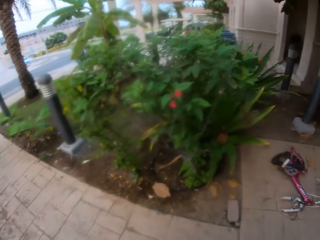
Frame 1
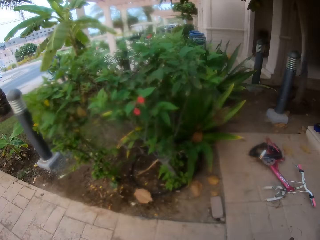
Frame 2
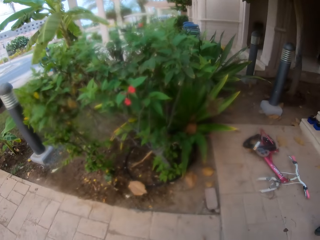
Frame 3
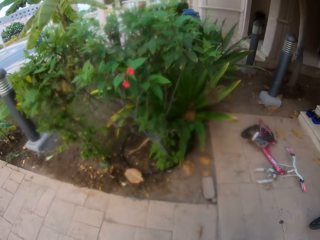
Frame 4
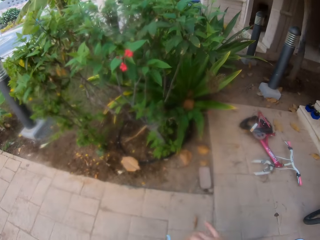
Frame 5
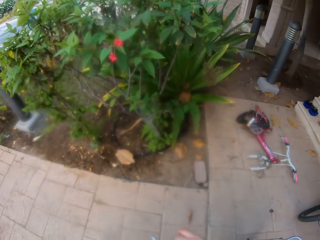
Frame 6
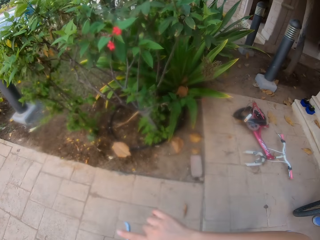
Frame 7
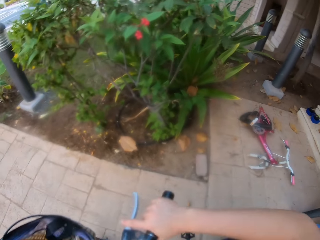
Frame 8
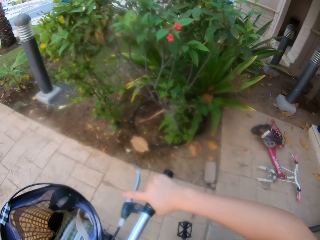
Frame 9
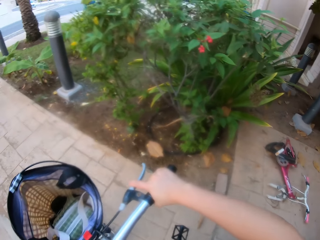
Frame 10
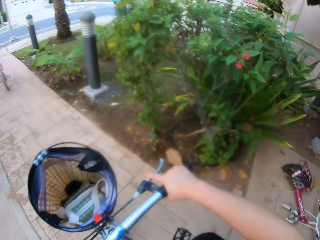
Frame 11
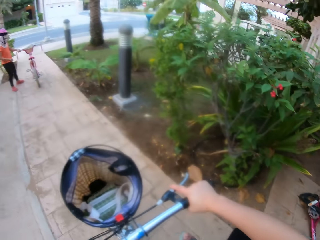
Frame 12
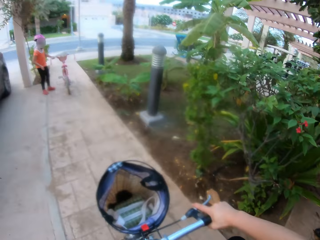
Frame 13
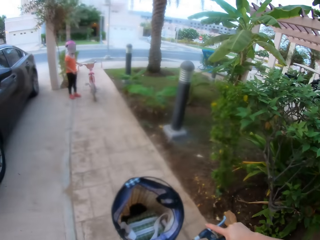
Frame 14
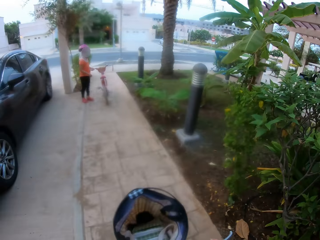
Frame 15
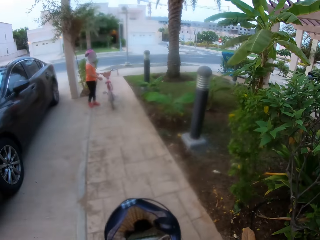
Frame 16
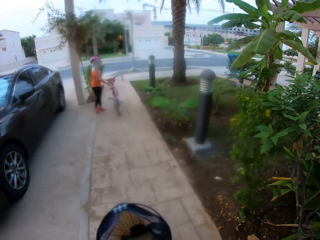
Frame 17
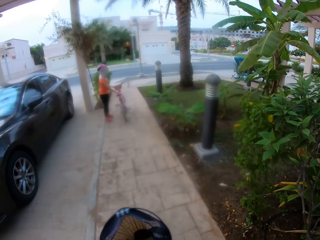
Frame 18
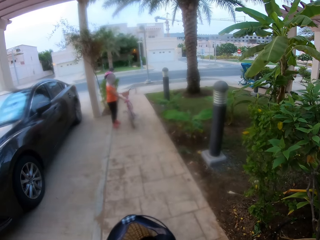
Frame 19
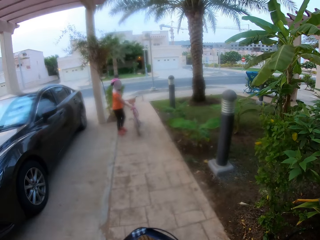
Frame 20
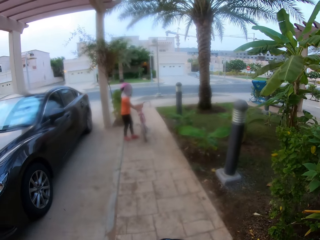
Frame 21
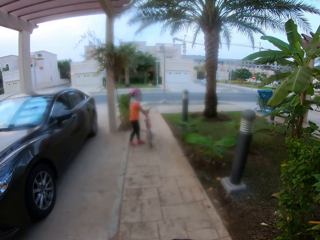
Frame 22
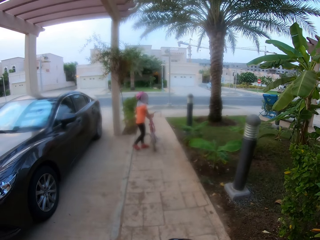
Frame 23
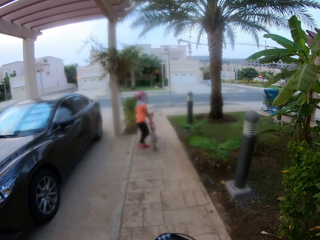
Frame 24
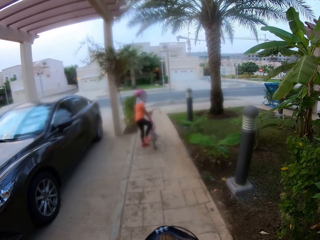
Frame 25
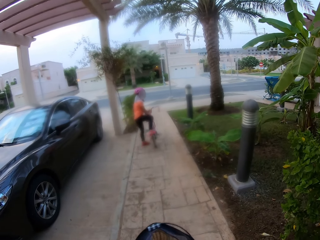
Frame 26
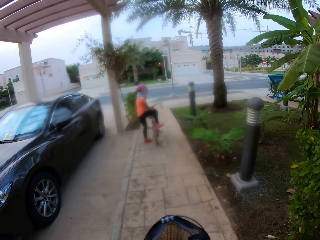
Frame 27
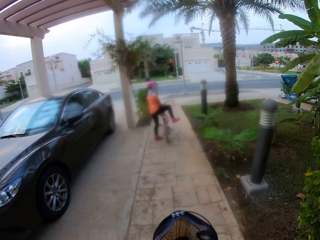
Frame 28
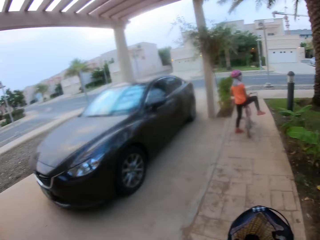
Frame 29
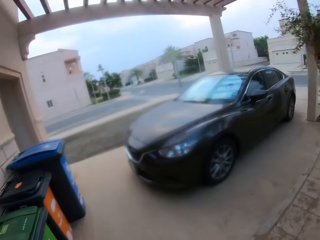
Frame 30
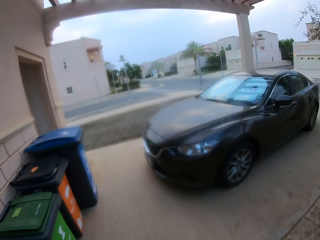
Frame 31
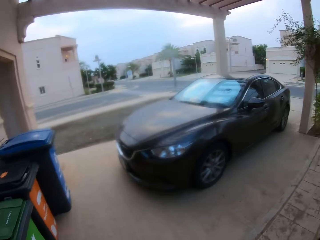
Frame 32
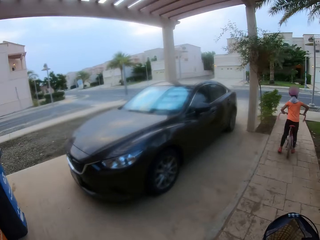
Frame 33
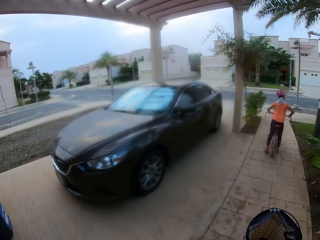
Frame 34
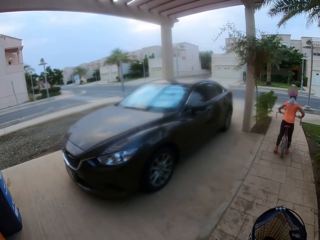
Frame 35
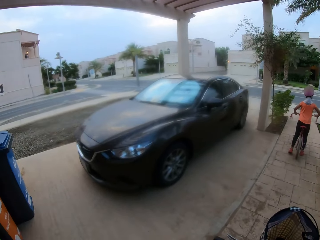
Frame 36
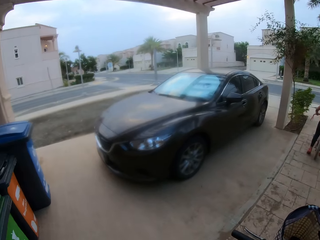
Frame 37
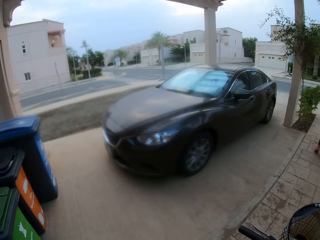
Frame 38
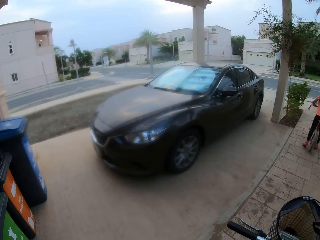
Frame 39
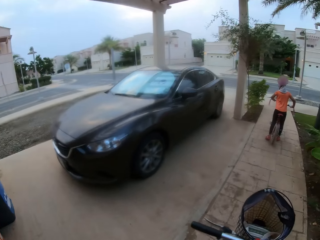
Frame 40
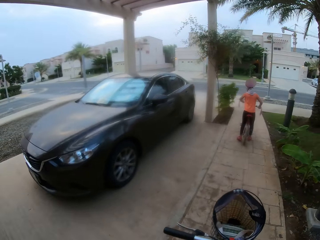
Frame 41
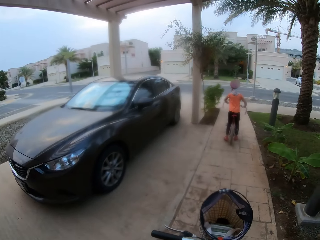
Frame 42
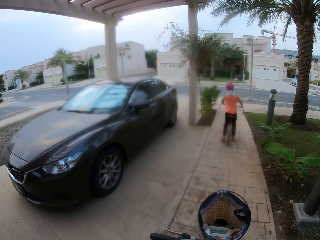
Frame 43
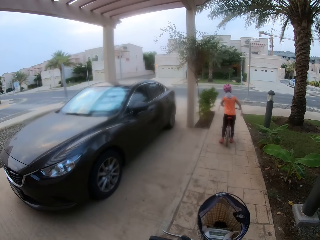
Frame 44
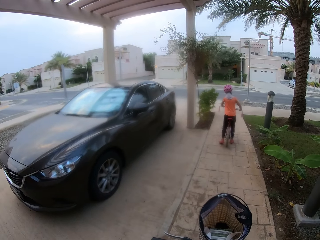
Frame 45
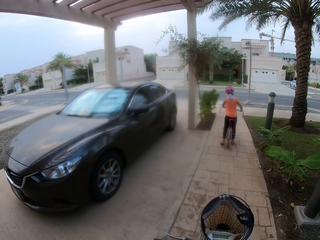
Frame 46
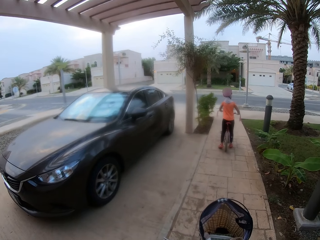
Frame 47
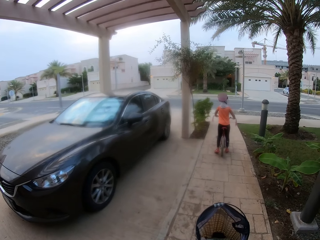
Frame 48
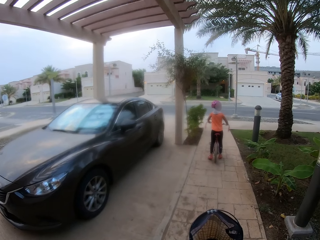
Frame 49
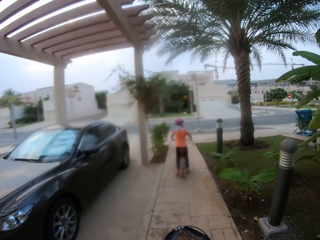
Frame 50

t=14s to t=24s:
The camera wearer looks around.

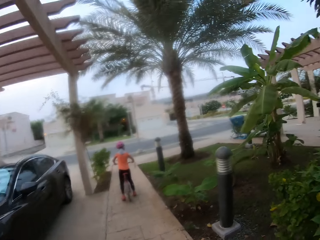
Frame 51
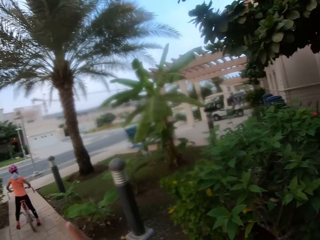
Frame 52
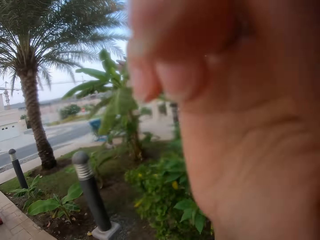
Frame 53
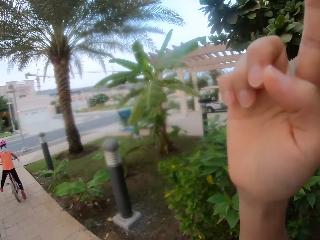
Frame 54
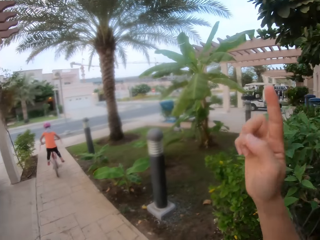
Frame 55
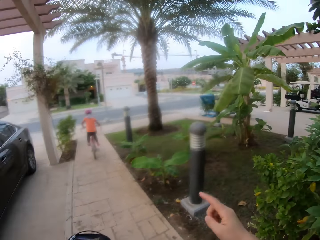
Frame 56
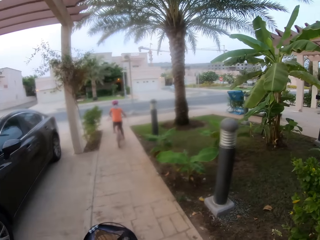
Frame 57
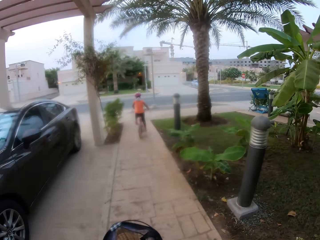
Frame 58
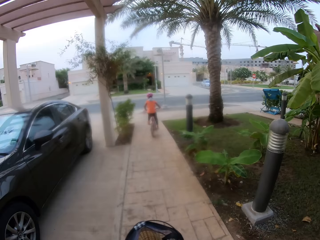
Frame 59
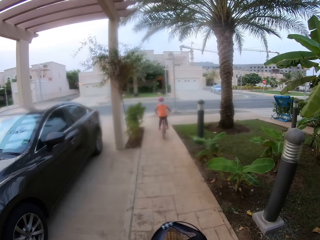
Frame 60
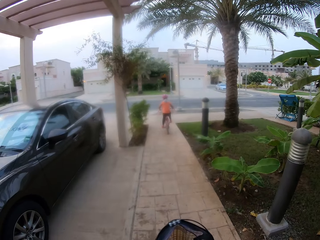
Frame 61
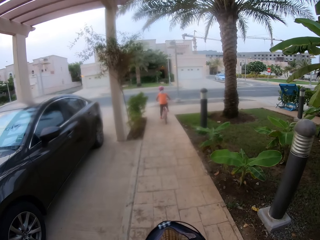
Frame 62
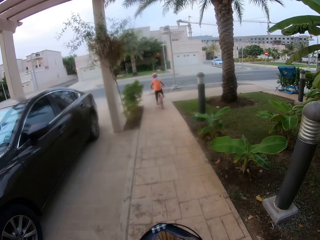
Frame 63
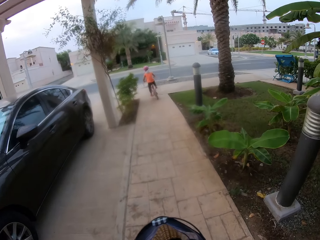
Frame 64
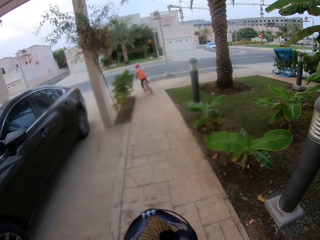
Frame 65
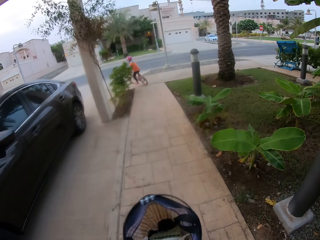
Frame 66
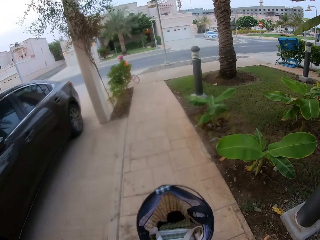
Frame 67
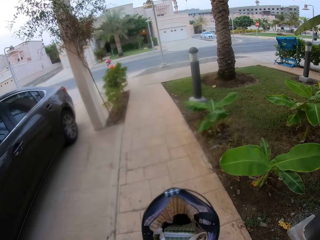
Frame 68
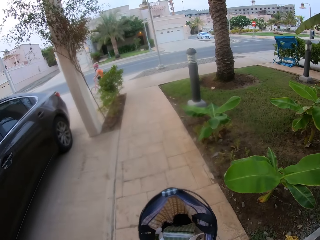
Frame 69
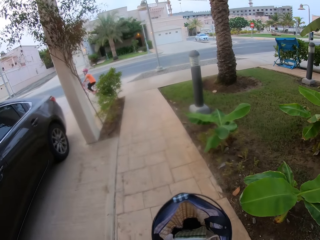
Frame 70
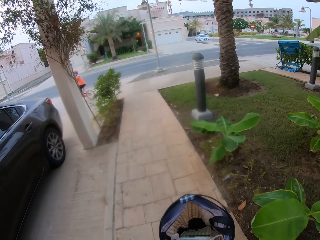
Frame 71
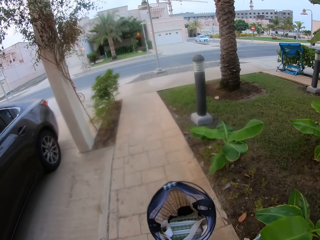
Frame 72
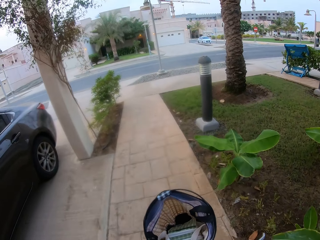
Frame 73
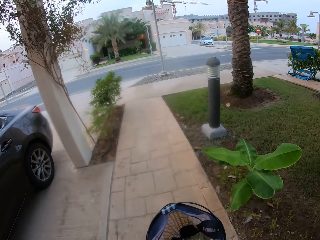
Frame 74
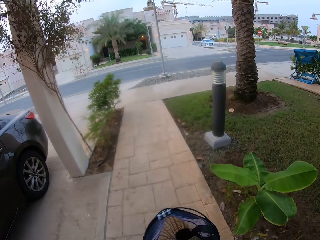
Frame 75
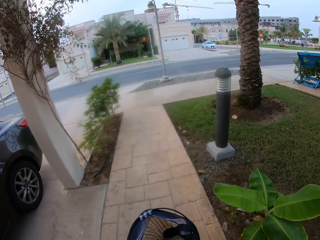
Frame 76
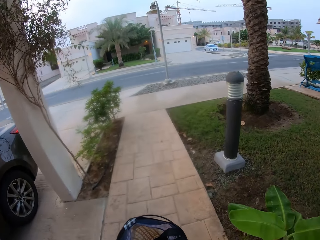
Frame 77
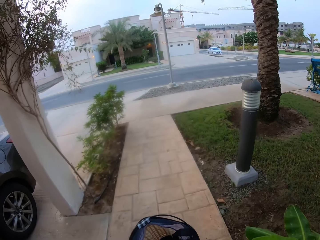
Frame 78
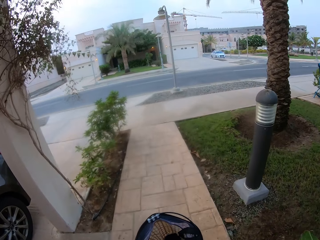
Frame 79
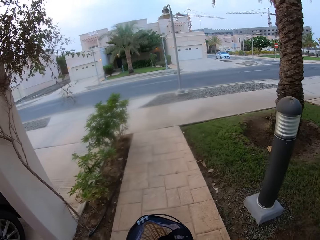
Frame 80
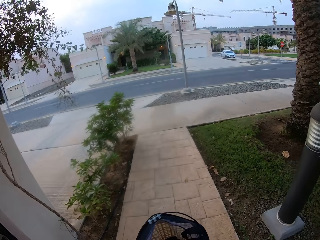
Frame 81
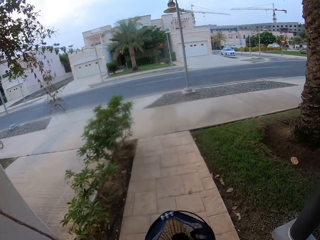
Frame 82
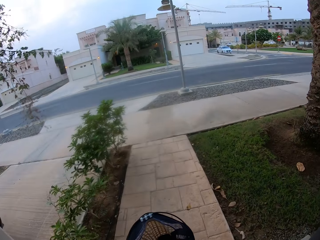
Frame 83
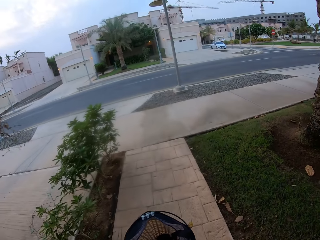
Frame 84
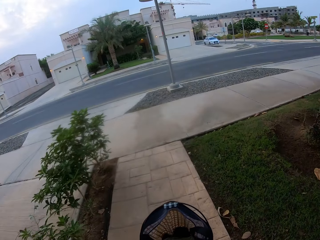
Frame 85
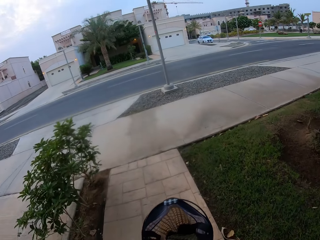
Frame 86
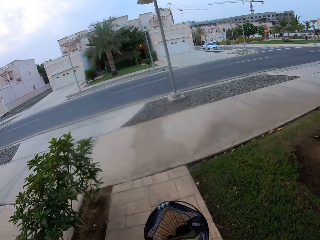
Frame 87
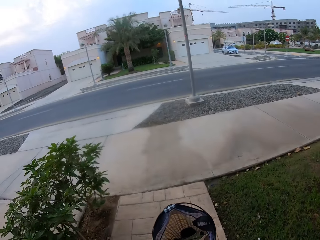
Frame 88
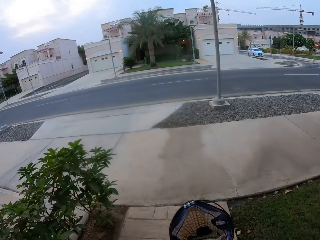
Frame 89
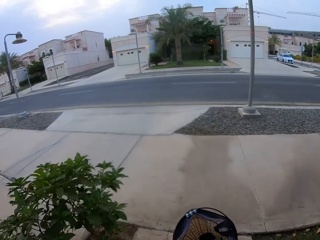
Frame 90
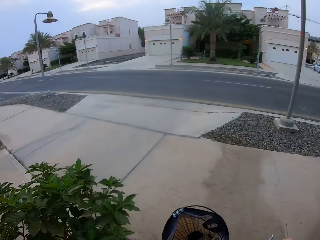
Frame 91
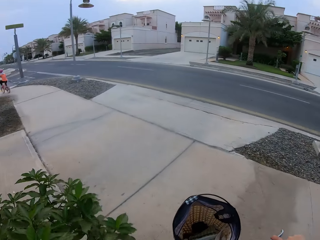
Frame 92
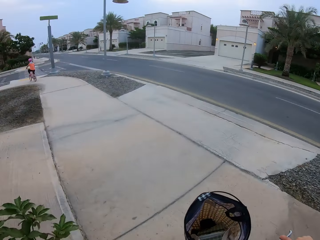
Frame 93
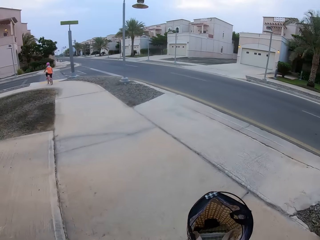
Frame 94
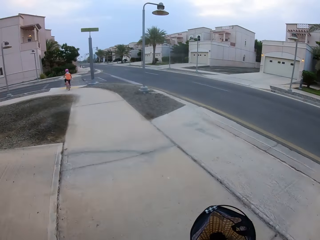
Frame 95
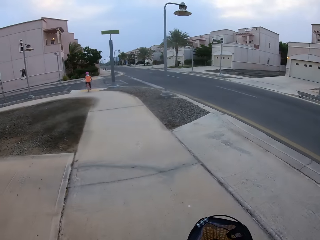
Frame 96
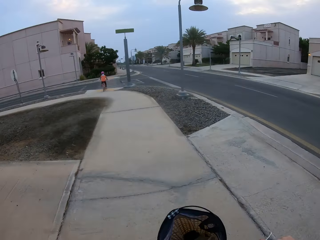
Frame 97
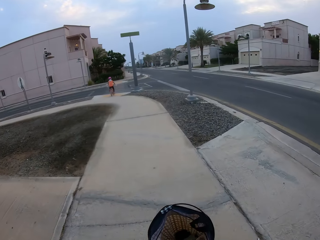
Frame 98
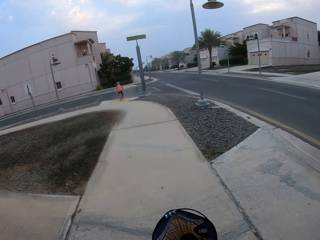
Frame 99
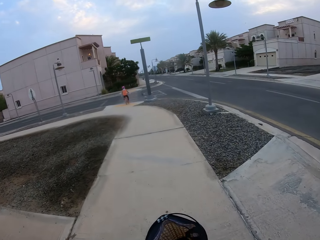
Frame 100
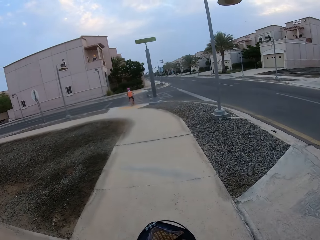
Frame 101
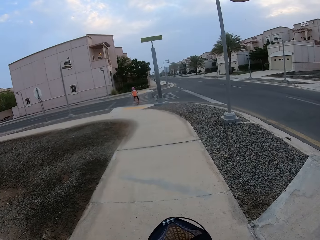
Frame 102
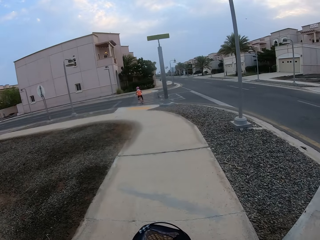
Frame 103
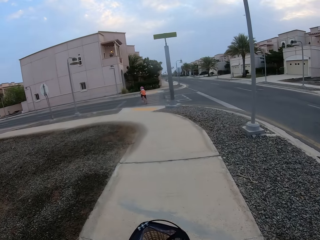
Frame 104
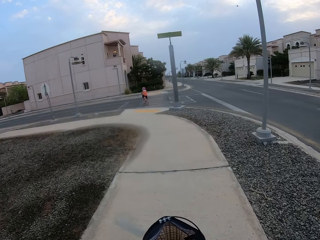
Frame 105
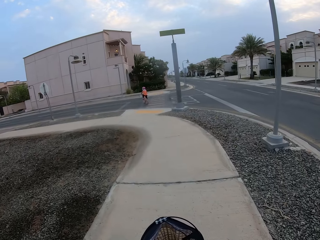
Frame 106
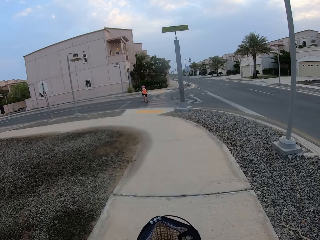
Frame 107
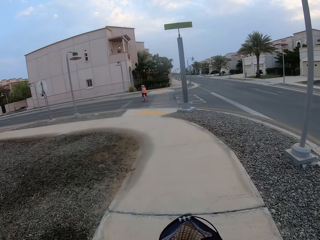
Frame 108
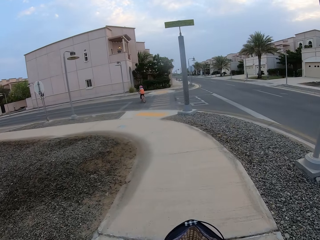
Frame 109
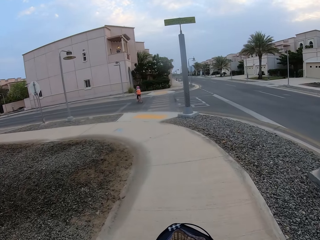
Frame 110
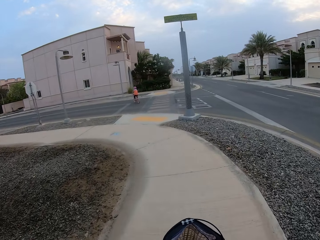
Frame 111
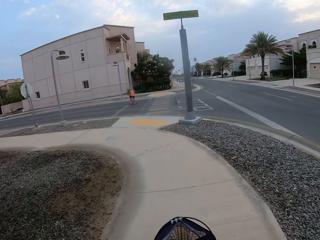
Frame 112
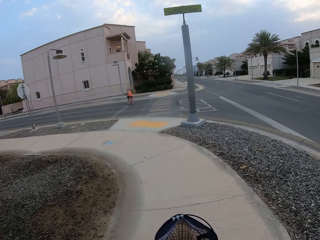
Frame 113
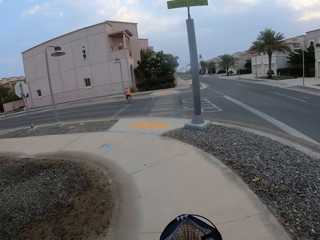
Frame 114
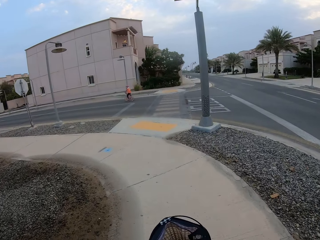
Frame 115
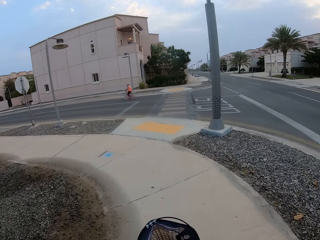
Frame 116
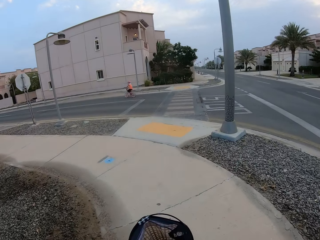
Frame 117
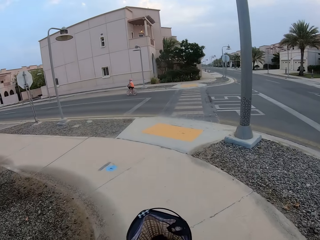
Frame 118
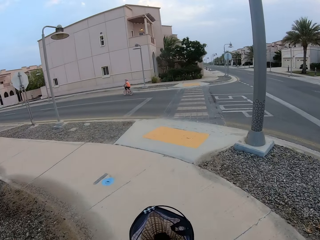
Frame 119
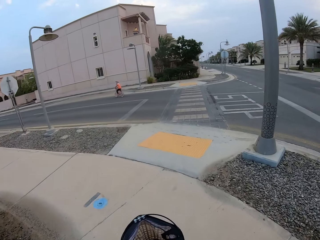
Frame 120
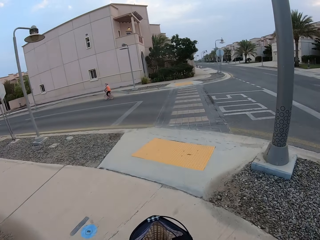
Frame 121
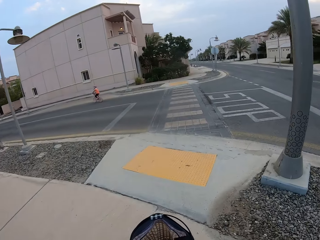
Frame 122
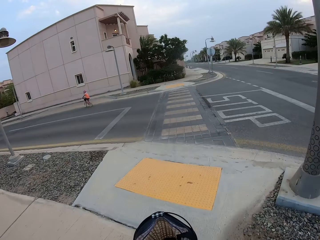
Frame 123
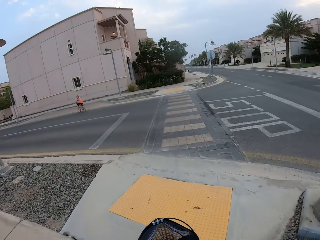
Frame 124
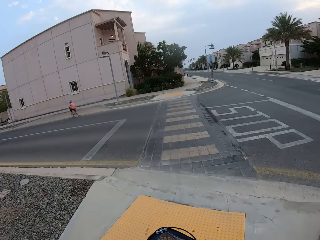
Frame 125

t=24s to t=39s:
The camera wearer rides a bicycle on the road. They cycle with a woman. They cycle around their home area.
